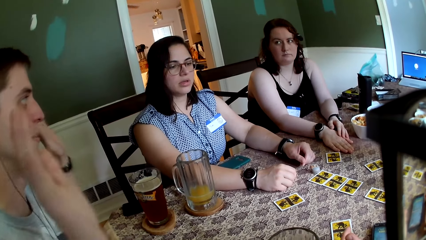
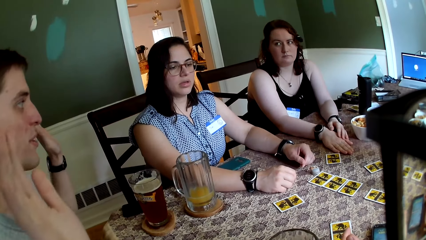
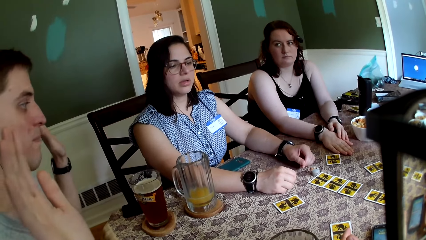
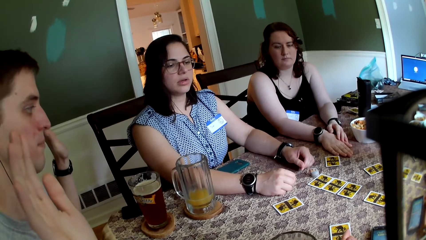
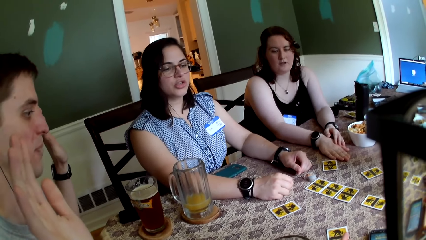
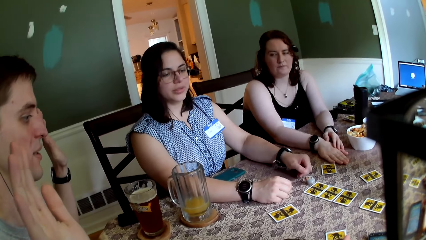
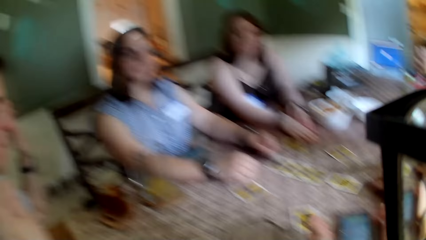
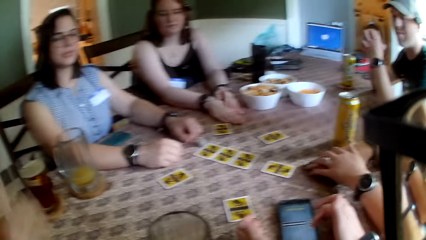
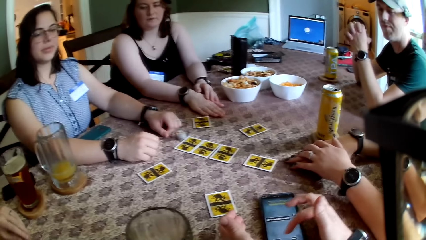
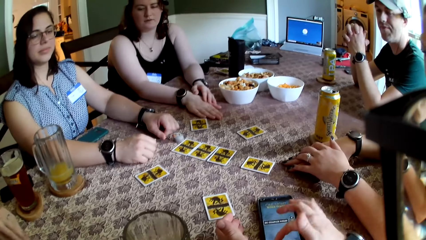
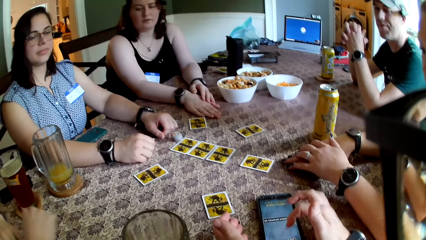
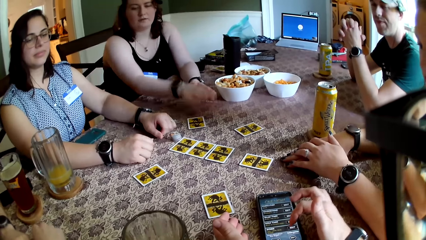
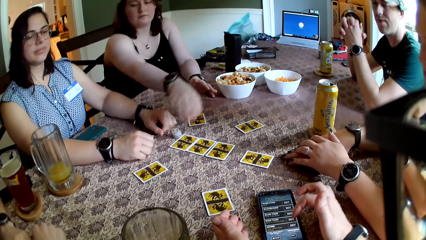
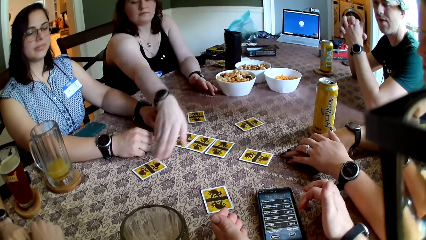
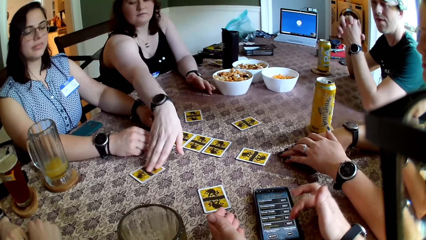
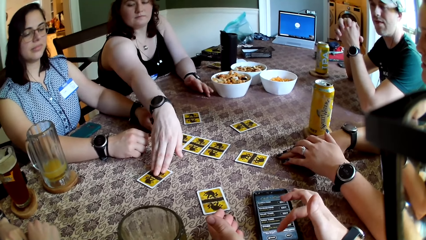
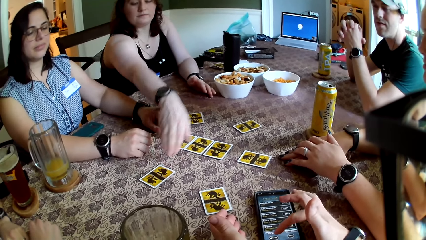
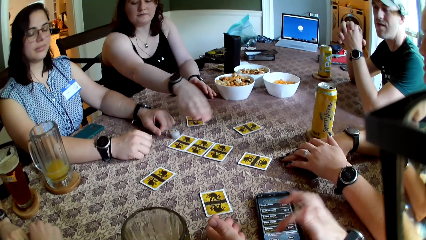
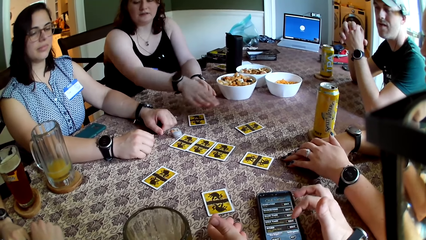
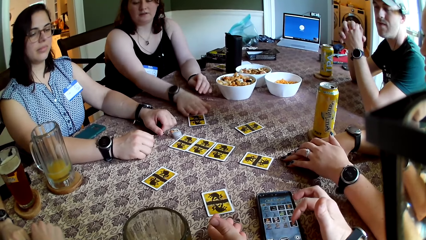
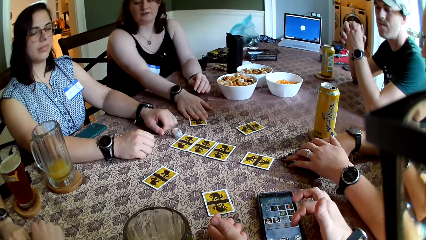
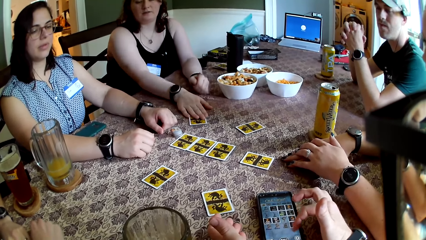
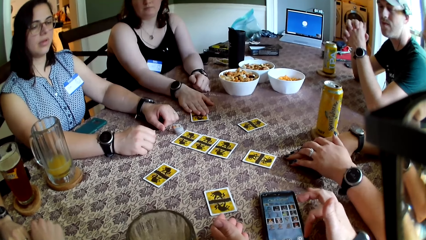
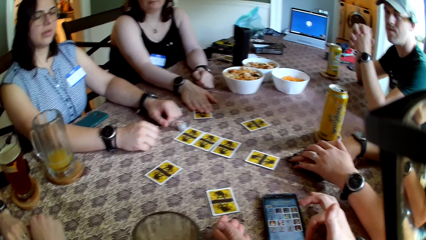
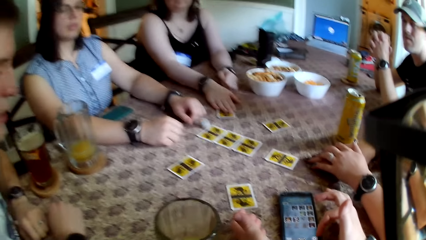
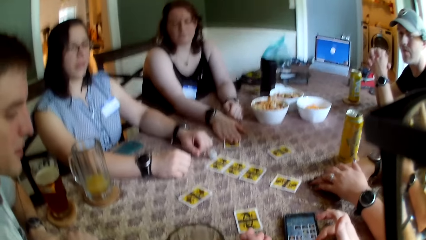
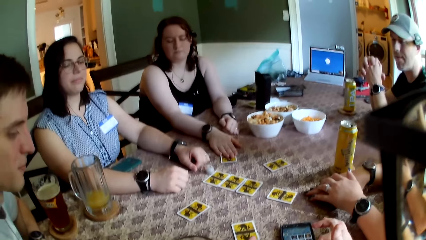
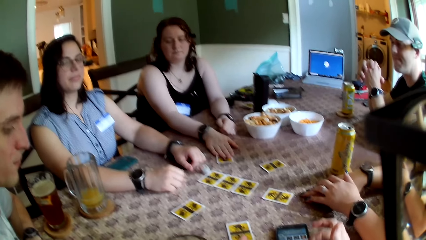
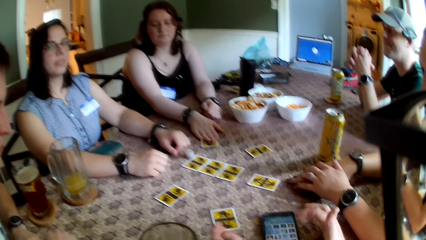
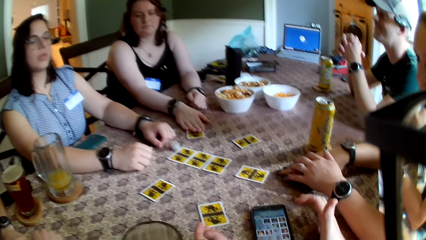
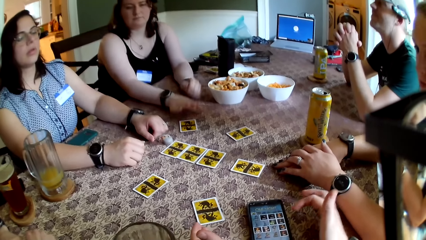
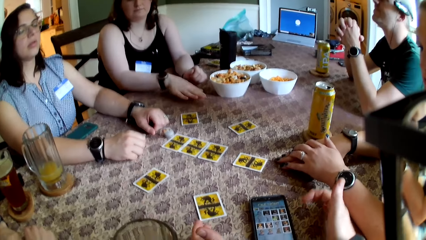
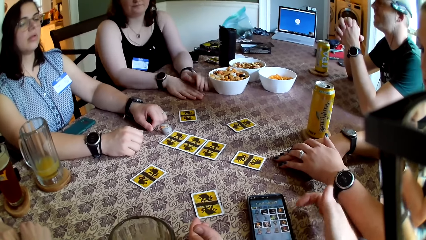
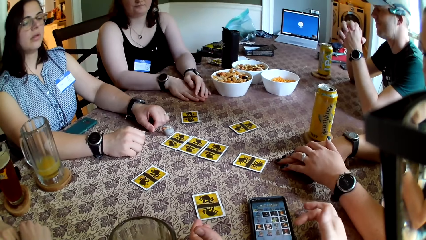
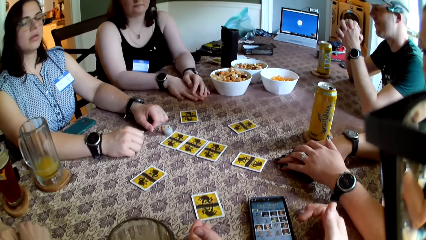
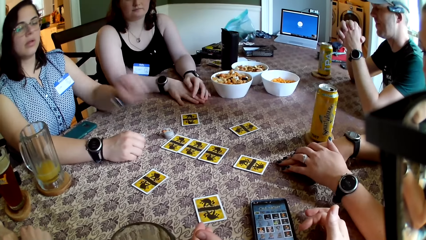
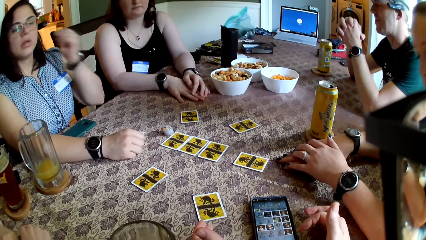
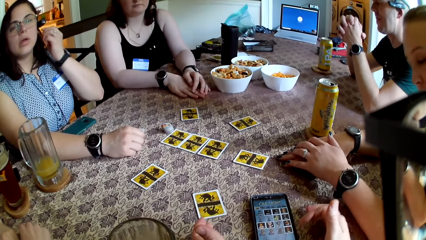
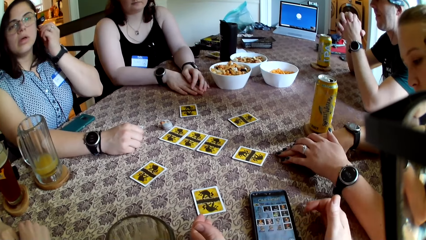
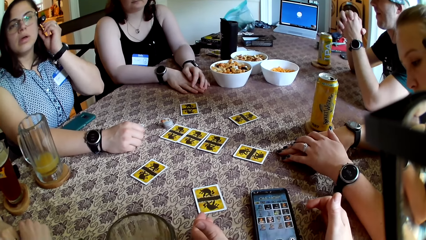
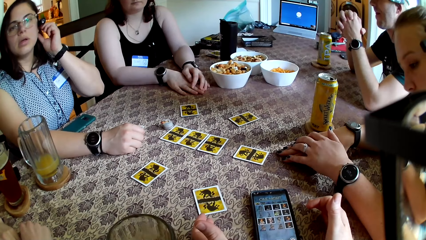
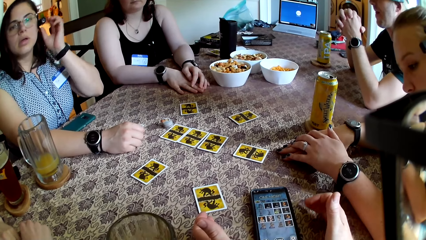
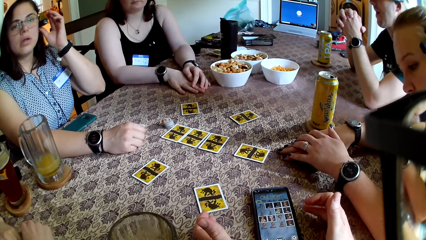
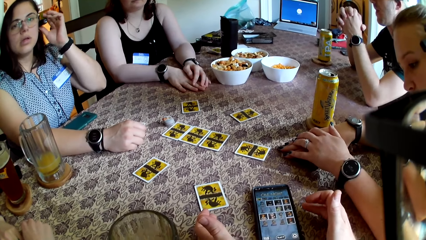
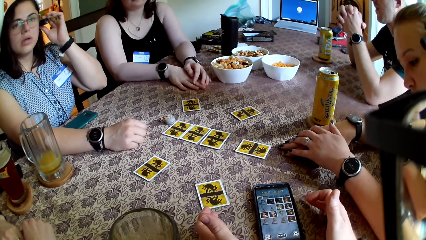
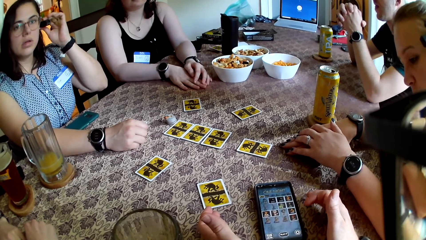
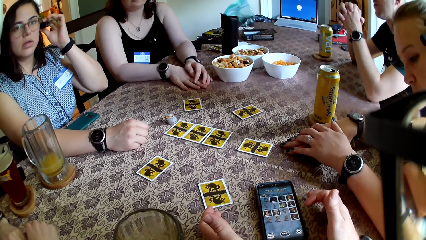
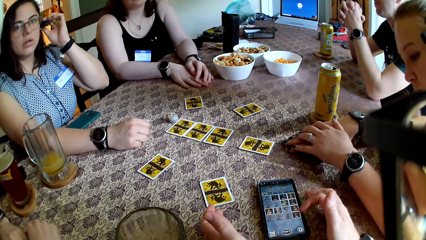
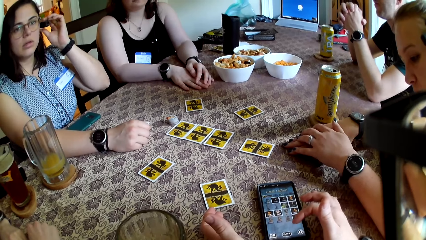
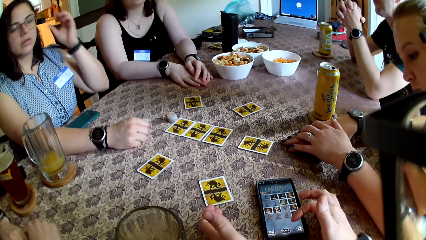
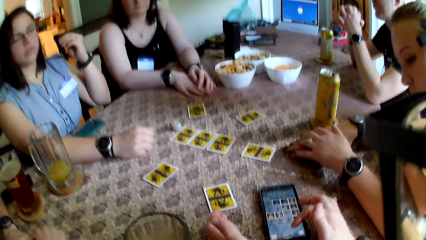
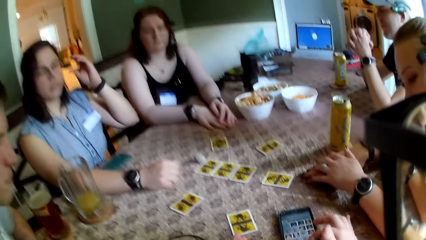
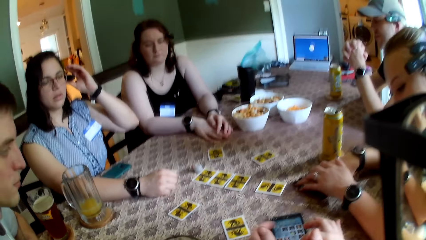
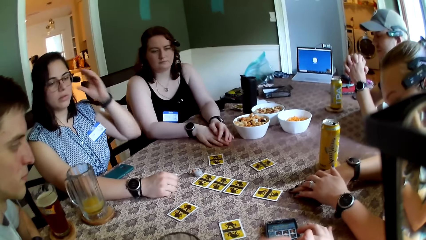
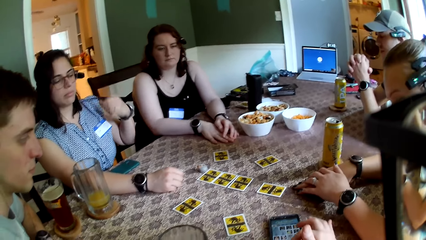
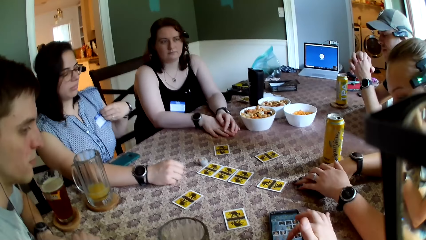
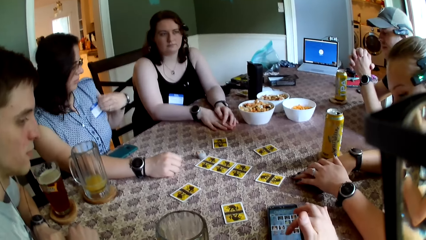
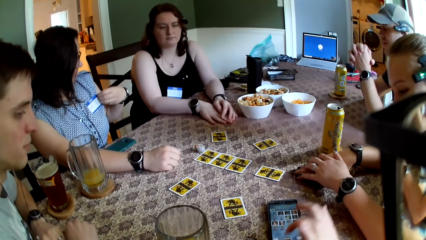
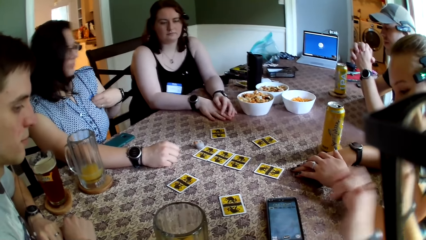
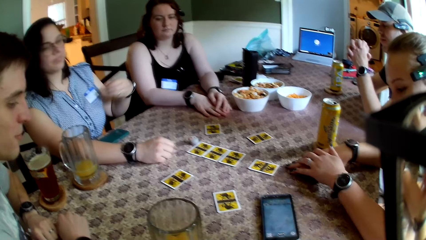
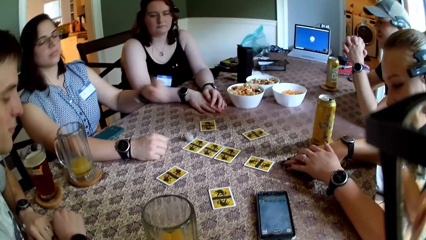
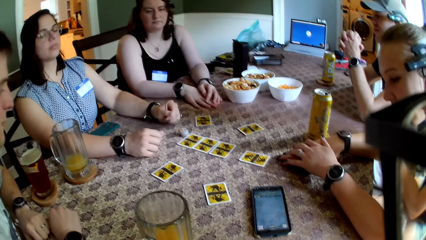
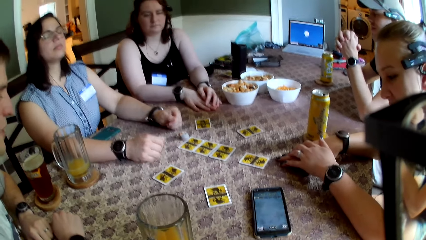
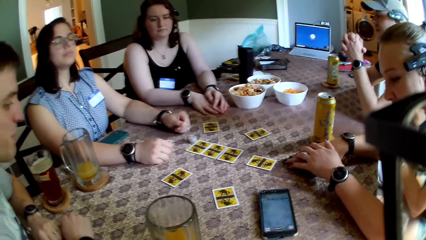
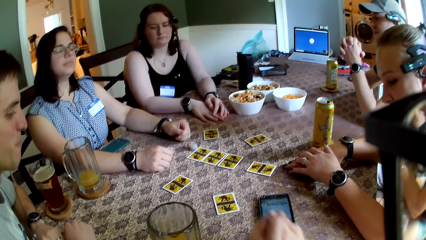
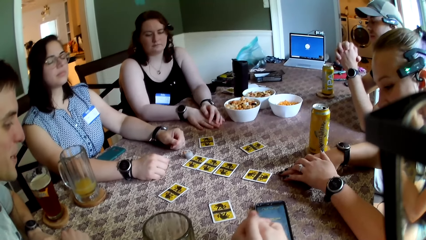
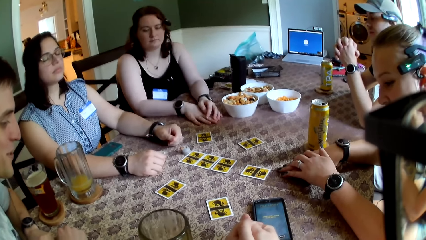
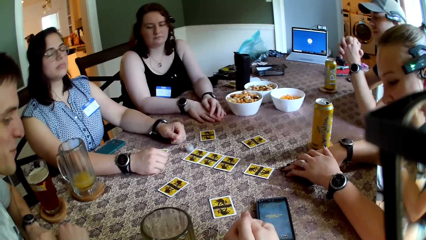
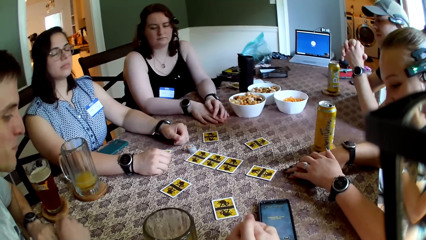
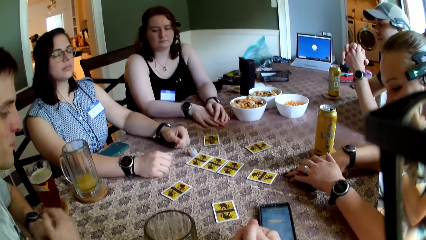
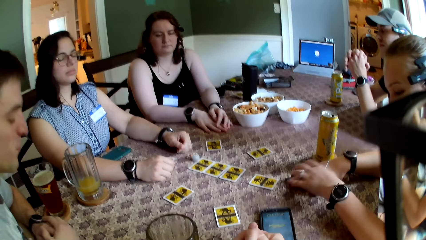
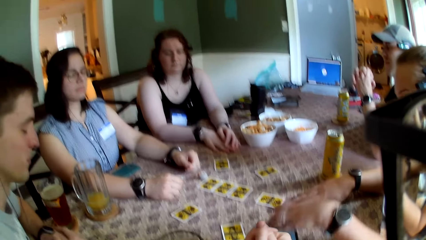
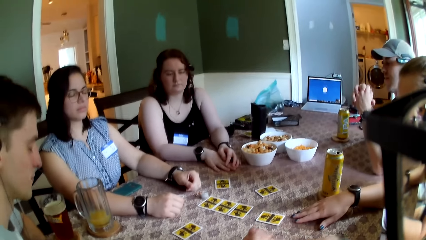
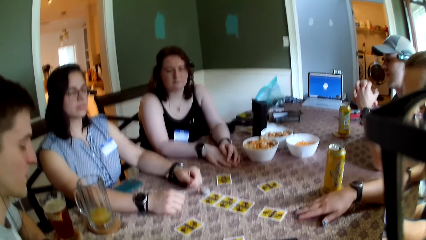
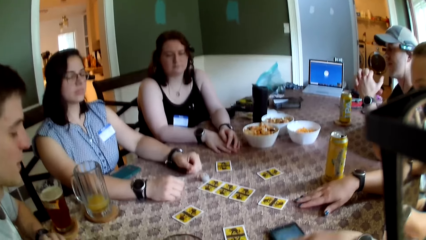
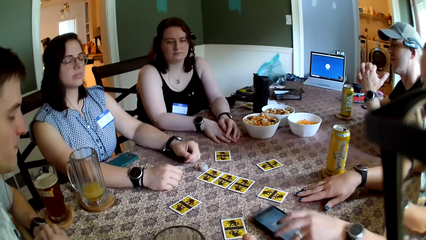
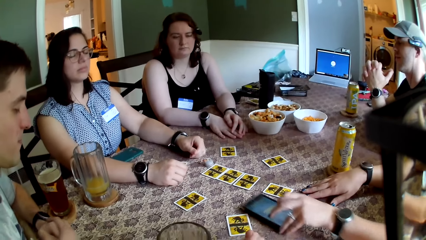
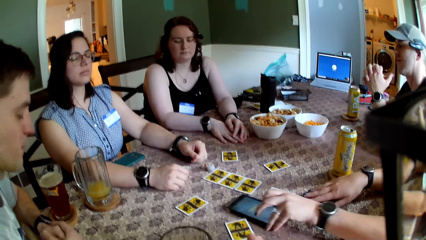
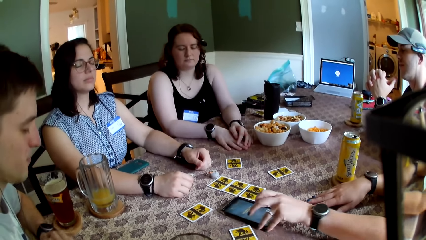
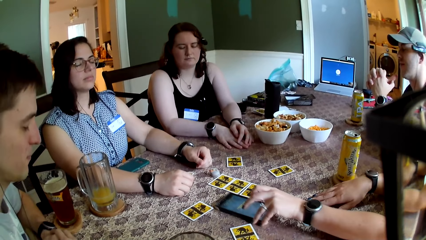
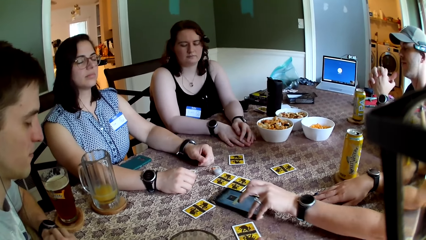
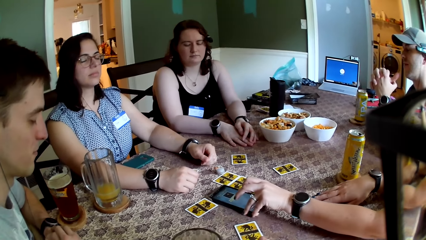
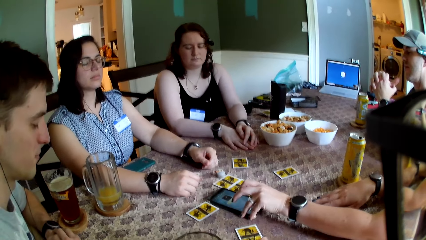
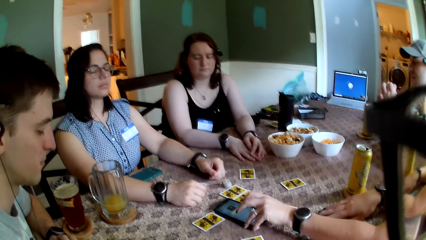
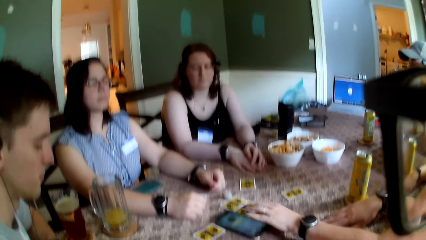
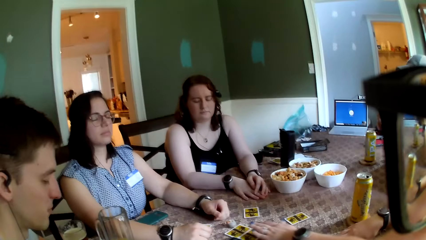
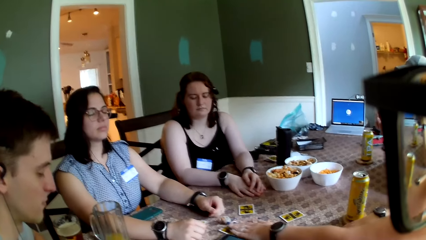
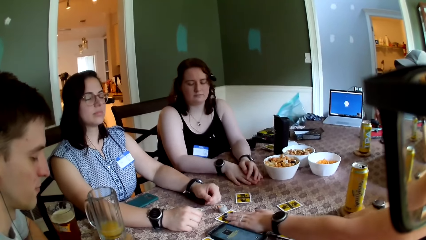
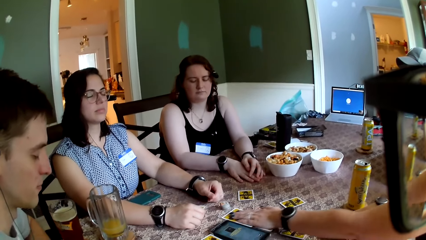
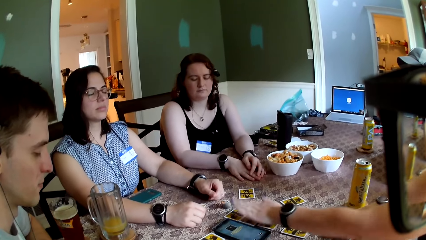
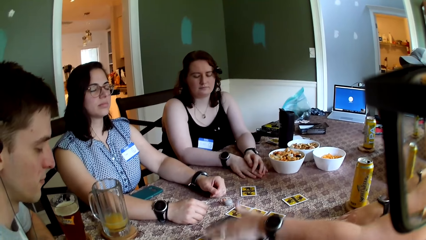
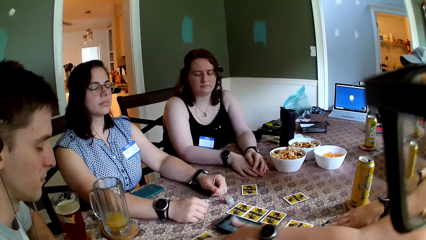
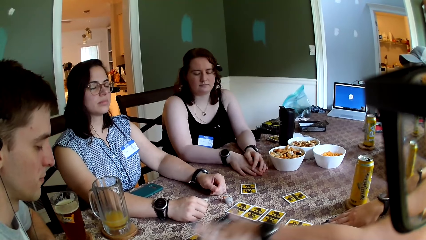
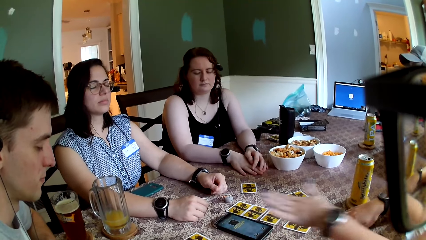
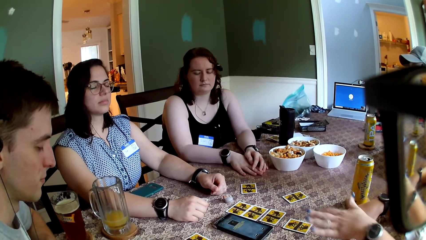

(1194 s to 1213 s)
A woman adjusts cards on the table. The camera wearer speaks to a group of people at the table. Another woman closes her eyes. A man closes his eyes. The first woman closes her eyes. A third woman adjusts the phone with her left hand.
